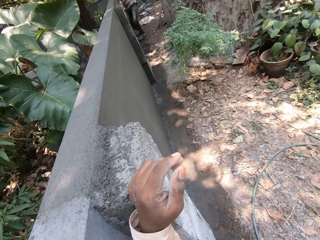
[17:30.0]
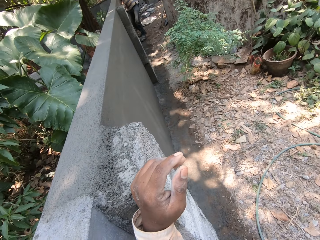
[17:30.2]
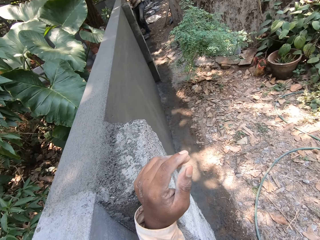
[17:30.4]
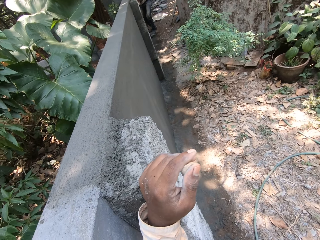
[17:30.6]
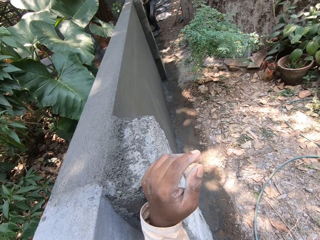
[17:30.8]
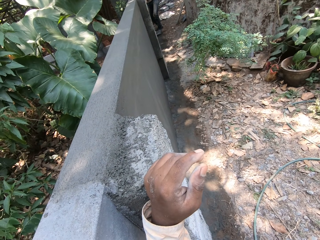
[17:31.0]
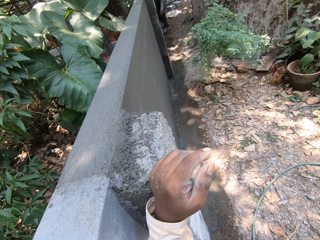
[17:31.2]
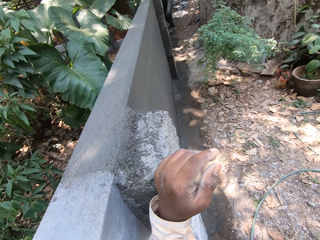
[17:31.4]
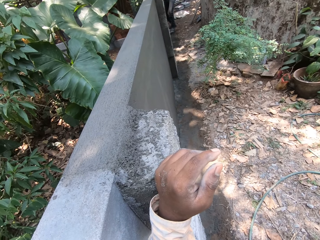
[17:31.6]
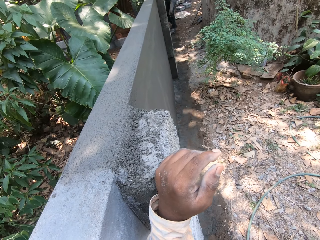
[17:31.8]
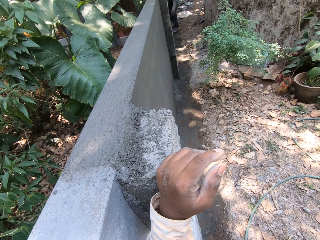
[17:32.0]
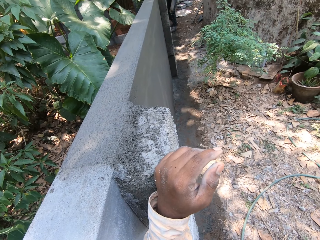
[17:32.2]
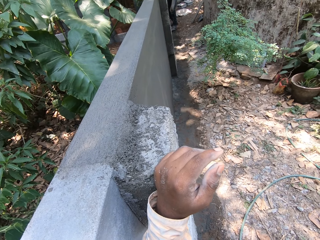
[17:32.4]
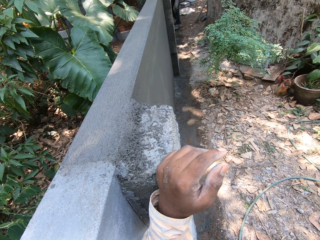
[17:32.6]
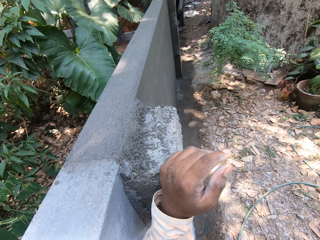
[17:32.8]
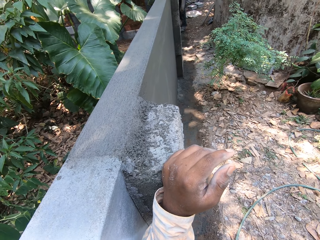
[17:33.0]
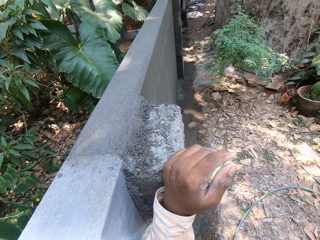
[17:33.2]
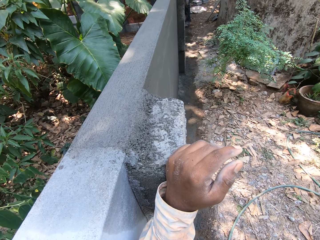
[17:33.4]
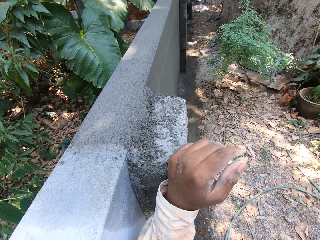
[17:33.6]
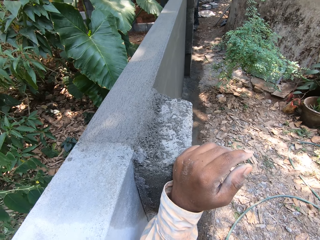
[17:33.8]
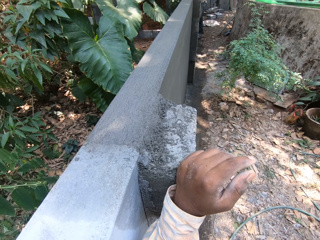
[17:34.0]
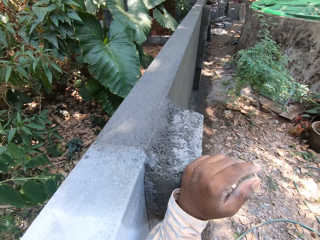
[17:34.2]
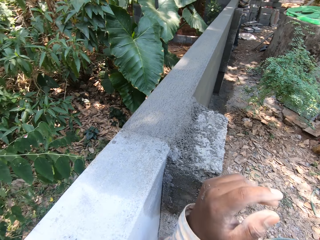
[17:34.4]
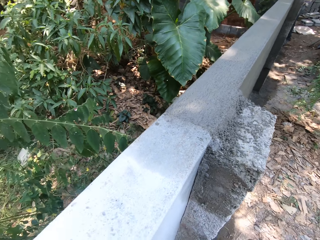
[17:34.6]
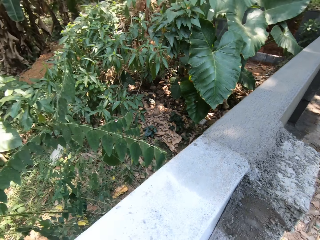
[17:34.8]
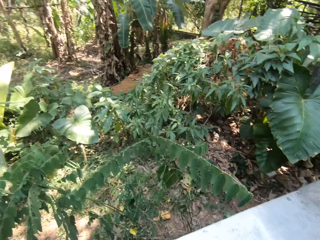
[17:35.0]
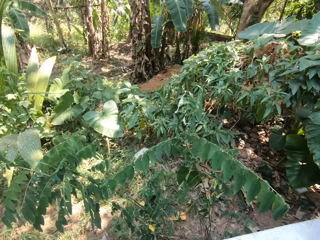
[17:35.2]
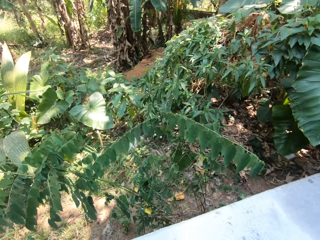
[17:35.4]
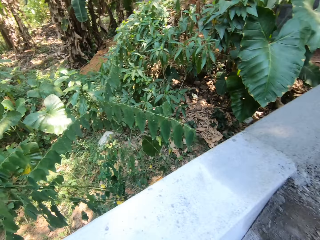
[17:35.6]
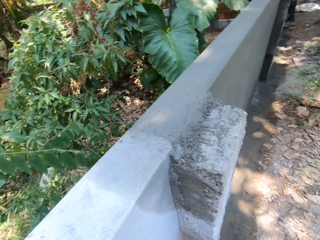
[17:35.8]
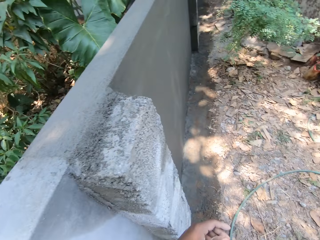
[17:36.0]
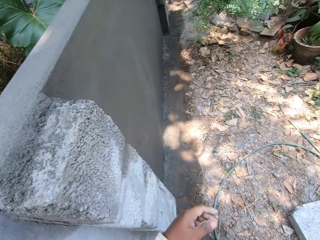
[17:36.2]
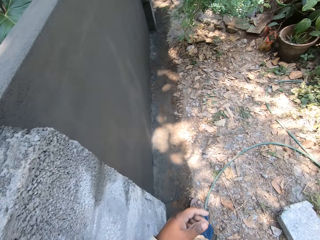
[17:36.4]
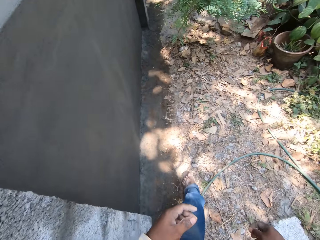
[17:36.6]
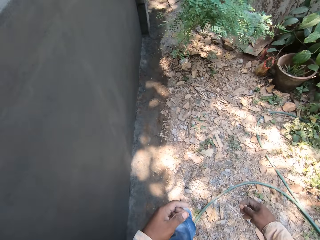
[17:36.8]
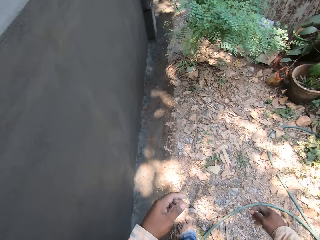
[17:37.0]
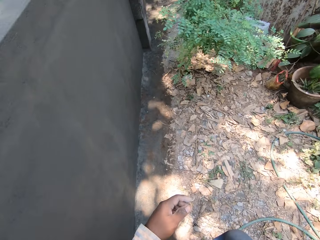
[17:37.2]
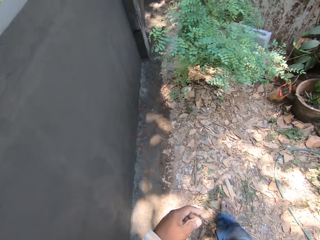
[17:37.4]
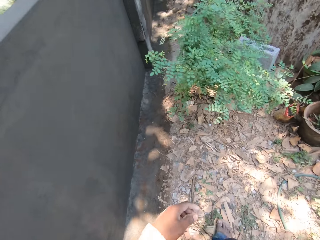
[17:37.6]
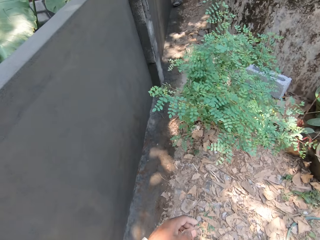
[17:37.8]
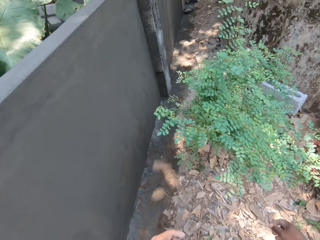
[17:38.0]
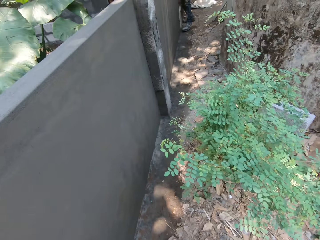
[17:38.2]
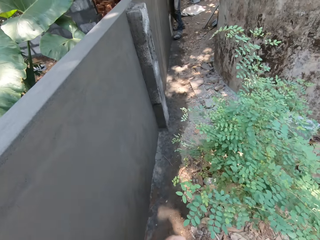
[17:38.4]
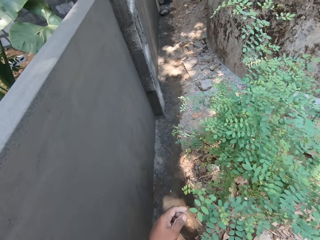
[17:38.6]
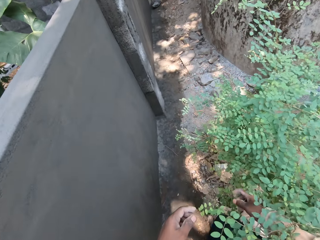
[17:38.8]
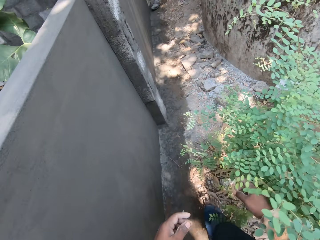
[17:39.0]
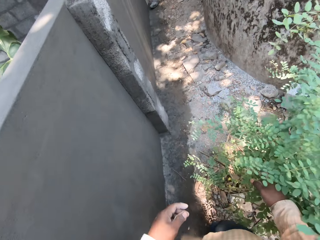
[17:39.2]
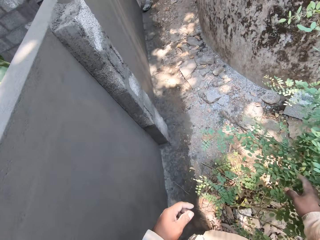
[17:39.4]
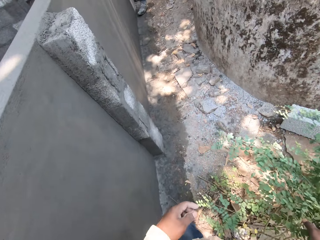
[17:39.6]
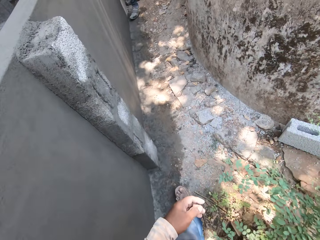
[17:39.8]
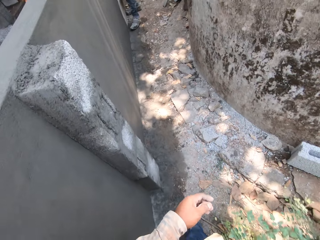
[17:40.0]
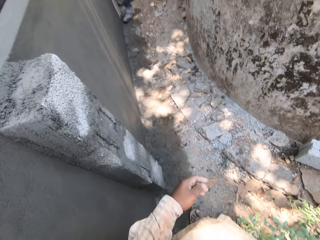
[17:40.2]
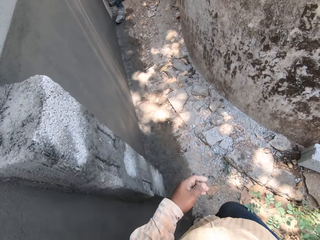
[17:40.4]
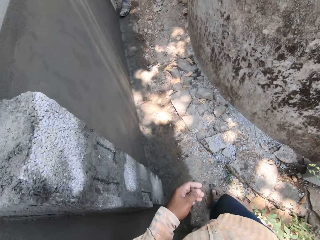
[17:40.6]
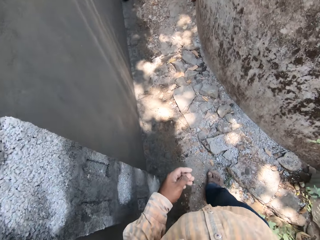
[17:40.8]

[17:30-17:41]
The camera wearer spits on the ground. They walk towards a man.

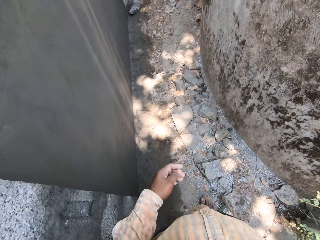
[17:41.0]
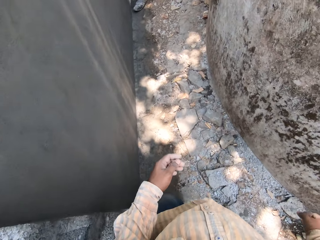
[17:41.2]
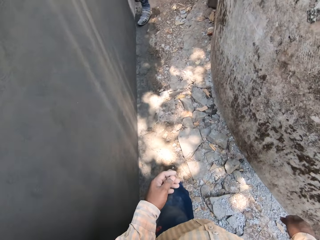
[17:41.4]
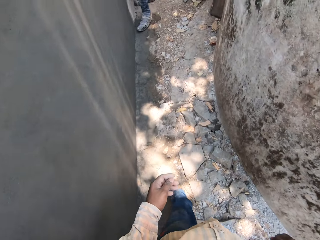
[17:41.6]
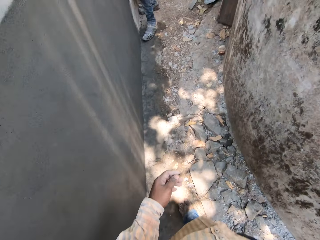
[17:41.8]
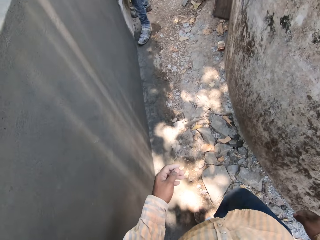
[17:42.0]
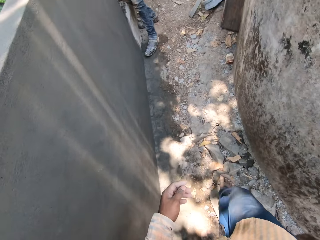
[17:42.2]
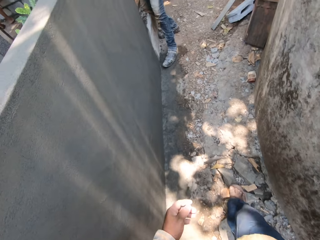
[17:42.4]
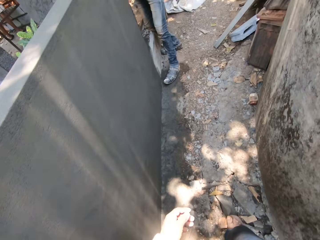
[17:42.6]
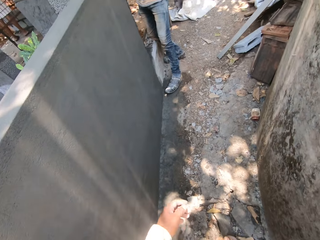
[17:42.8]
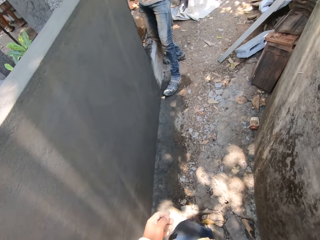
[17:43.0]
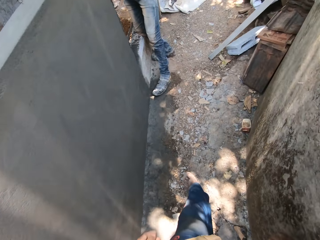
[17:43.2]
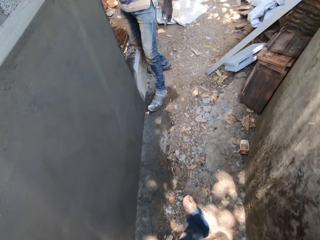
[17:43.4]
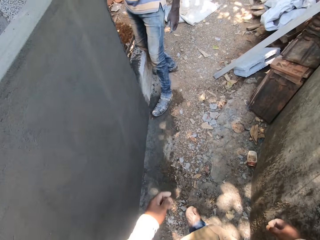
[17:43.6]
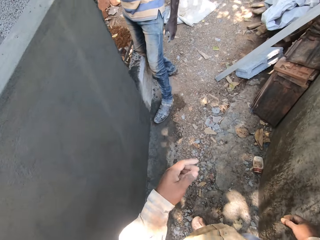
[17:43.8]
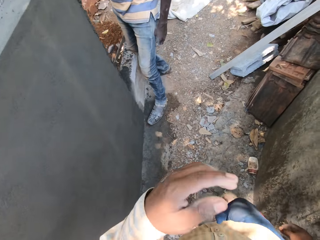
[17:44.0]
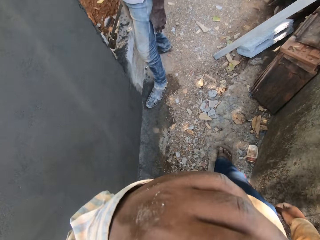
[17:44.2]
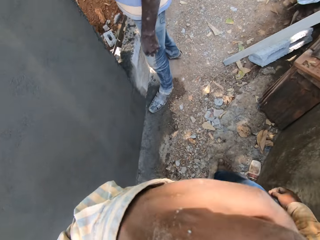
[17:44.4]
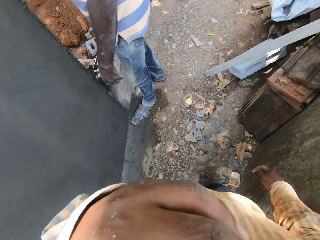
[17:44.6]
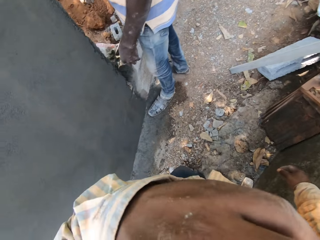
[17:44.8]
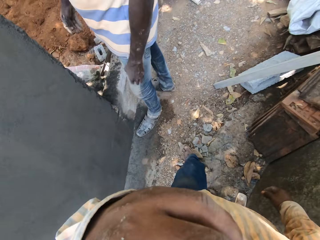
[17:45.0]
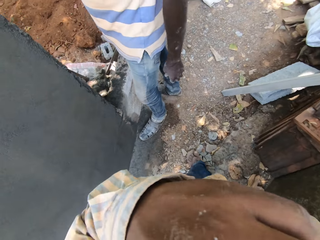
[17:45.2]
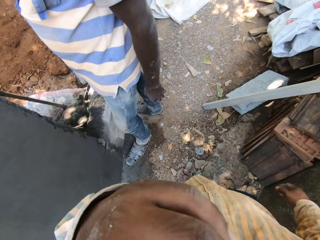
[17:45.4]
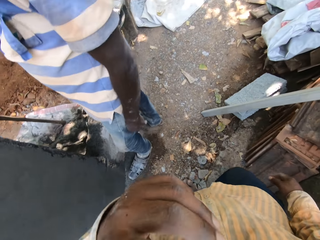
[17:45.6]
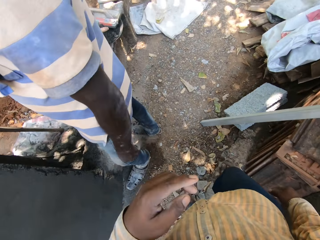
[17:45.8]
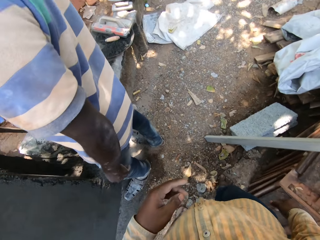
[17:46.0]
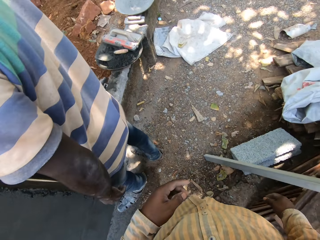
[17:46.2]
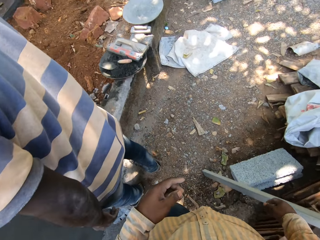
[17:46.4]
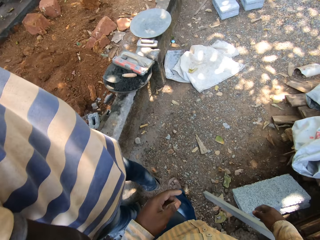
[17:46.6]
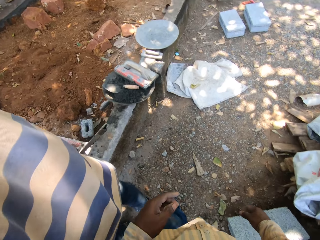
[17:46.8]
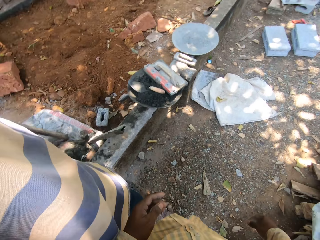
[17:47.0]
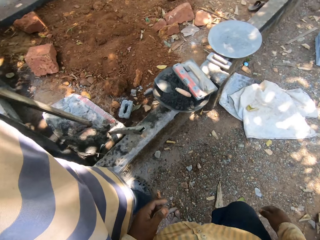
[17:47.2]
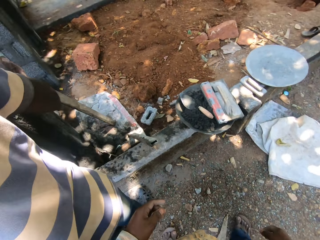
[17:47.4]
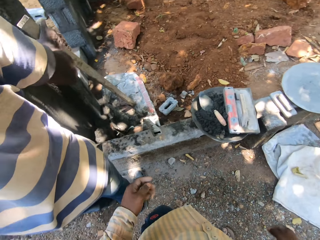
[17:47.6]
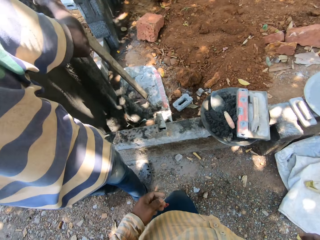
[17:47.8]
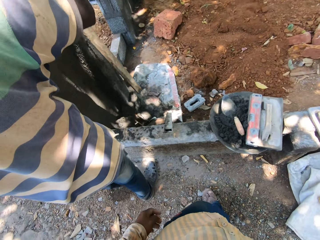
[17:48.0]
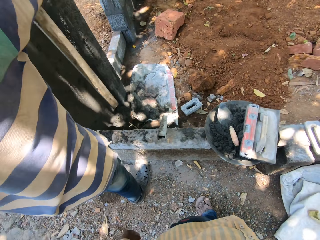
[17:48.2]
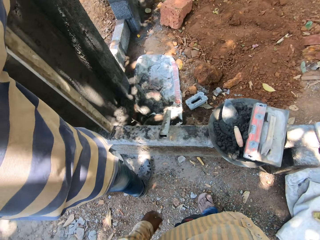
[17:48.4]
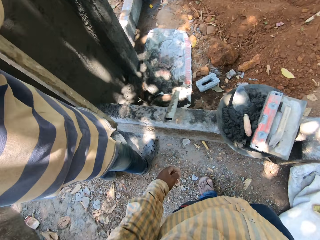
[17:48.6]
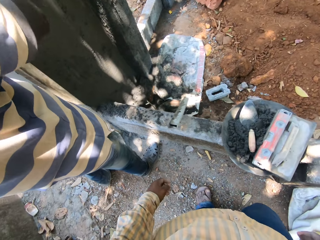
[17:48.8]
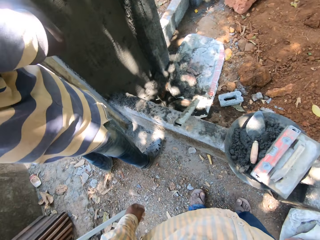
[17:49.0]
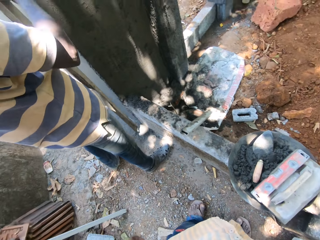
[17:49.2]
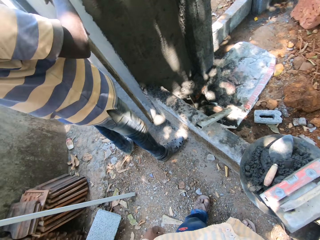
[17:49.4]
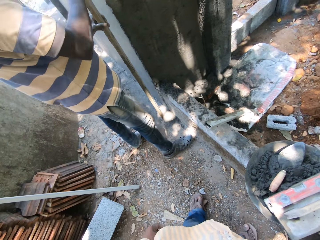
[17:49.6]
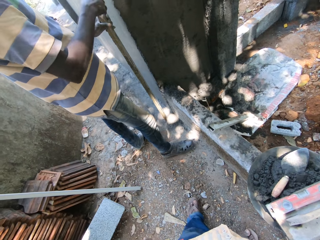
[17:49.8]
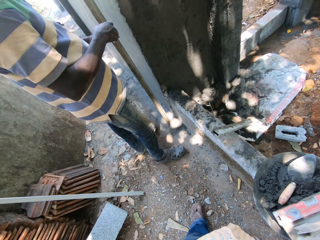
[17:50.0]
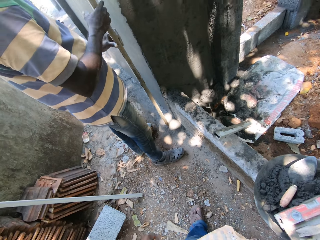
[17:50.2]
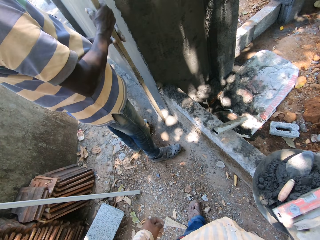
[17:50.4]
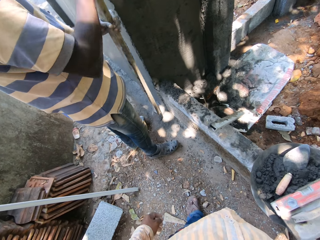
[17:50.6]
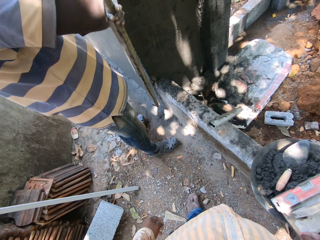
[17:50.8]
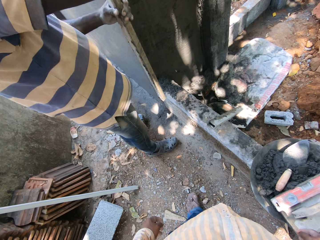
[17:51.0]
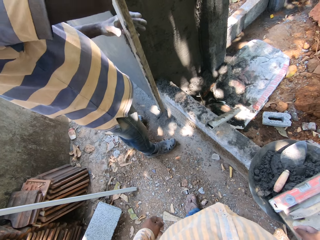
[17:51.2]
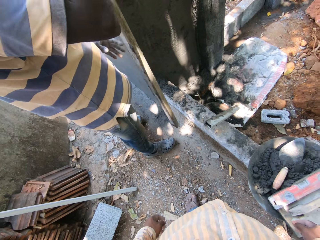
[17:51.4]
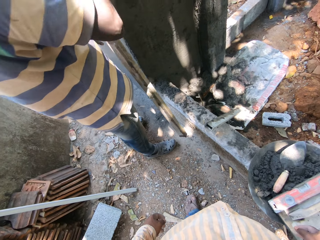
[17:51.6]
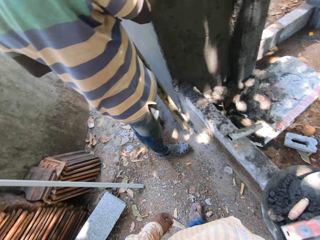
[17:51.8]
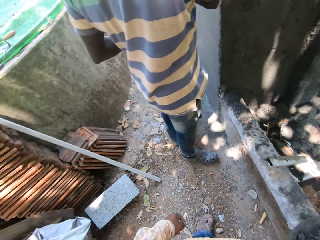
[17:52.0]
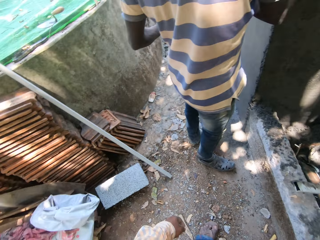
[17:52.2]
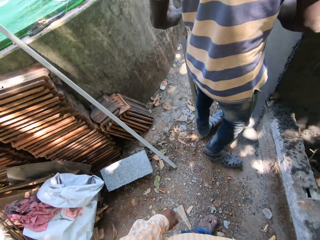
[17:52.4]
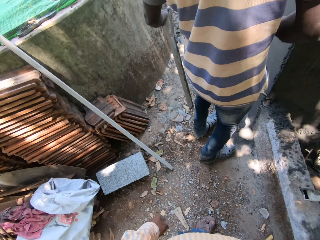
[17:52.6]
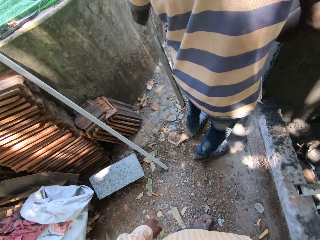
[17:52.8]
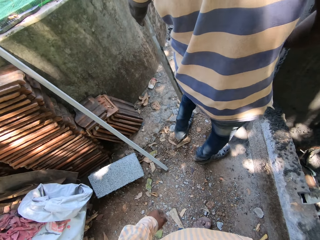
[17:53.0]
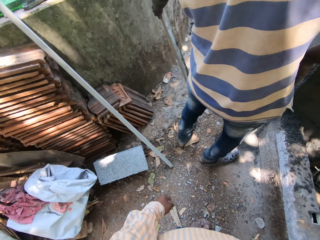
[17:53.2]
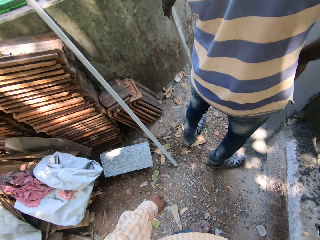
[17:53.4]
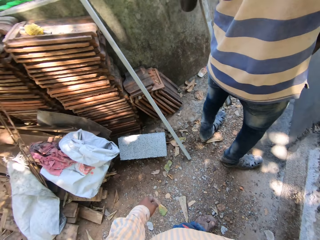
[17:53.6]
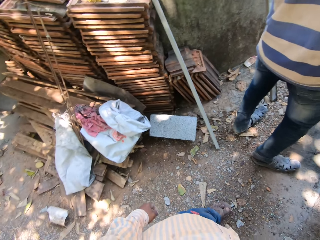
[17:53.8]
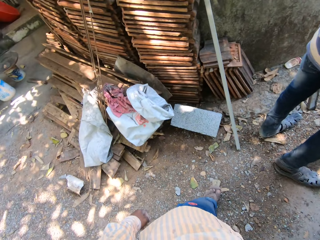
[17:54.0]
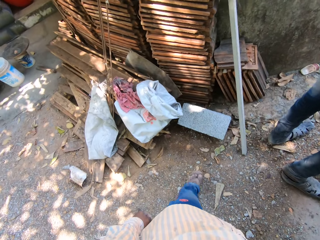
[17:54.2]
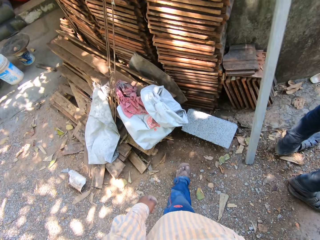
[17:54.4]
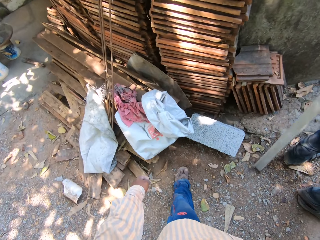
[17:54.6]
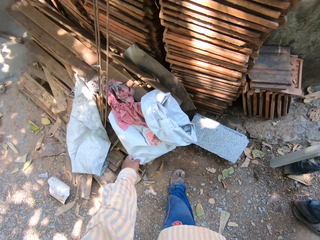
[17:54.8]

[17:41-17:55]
The camera wearer touches his face with his left hand. He scratches his face with his hand. He walks towards a man. The man holds the wood block with both hands. The man picks up the block of wood. The man wipes the block of wood with his hand. The man holds the wood block with his left hand. The man rests the wood block on the wall with his left hand. The man picks the wood block from the wall with his left hand. The camera wearer moves towards the sack.
